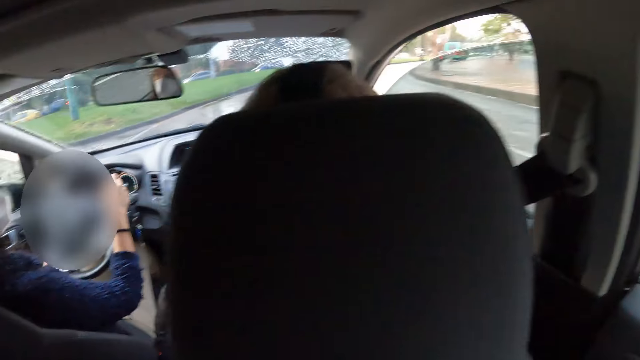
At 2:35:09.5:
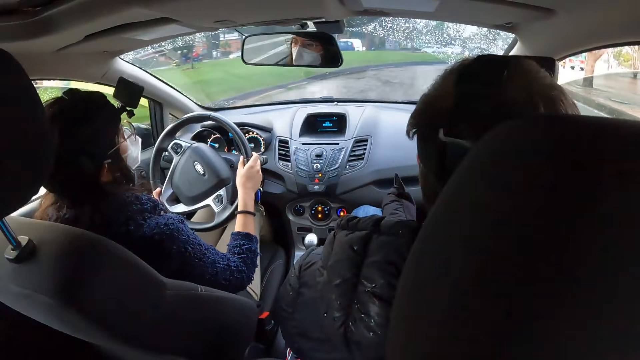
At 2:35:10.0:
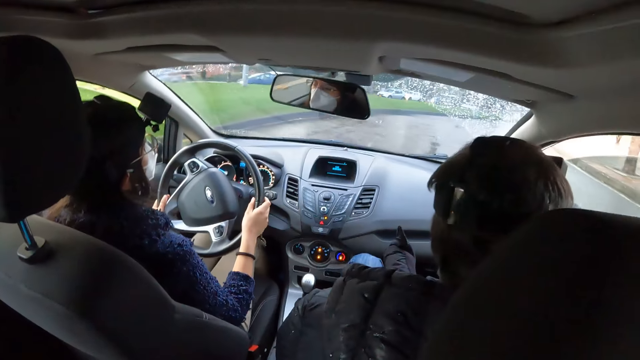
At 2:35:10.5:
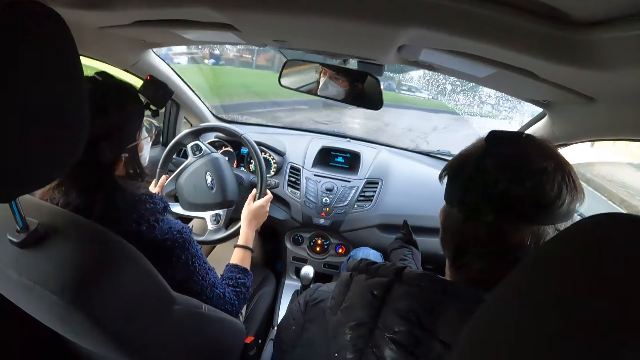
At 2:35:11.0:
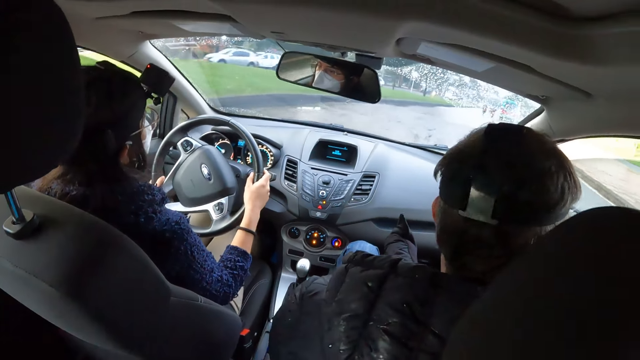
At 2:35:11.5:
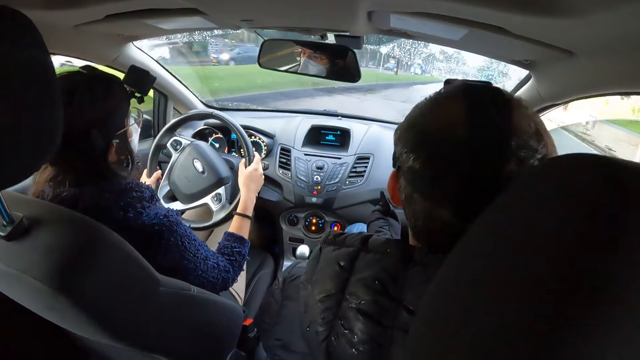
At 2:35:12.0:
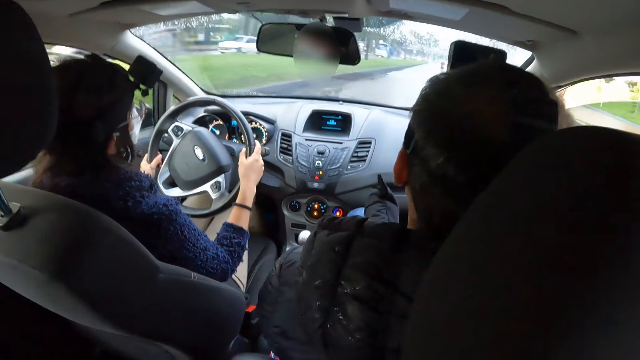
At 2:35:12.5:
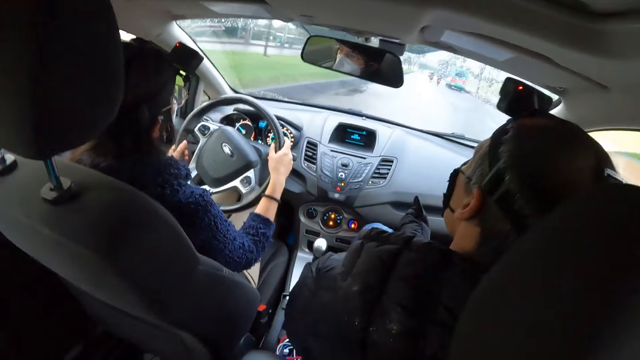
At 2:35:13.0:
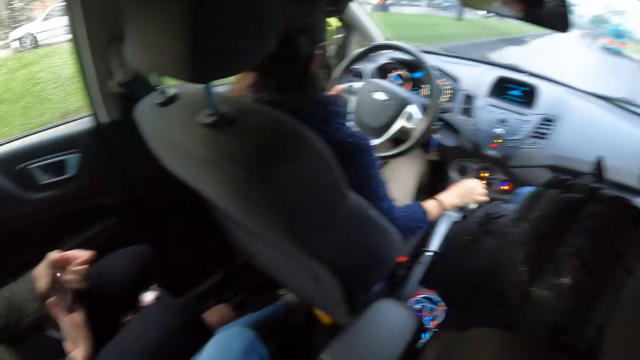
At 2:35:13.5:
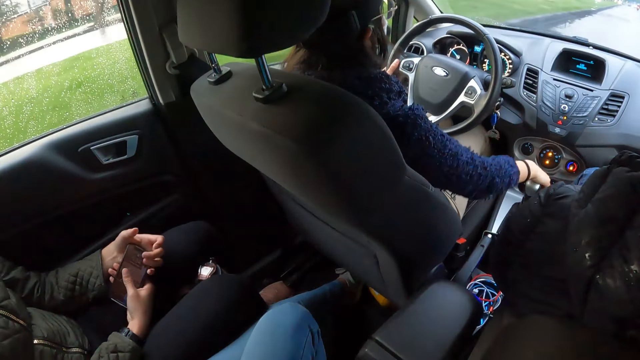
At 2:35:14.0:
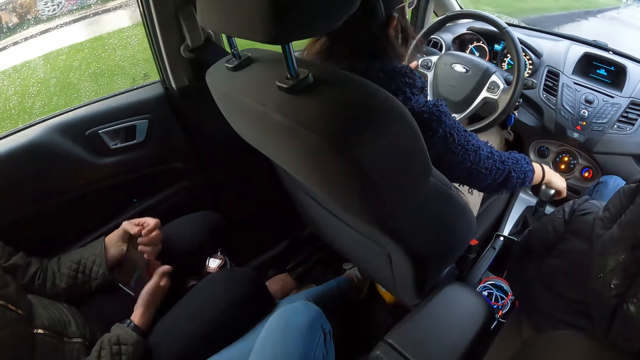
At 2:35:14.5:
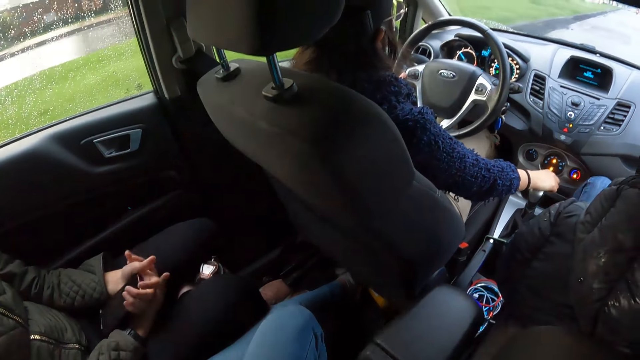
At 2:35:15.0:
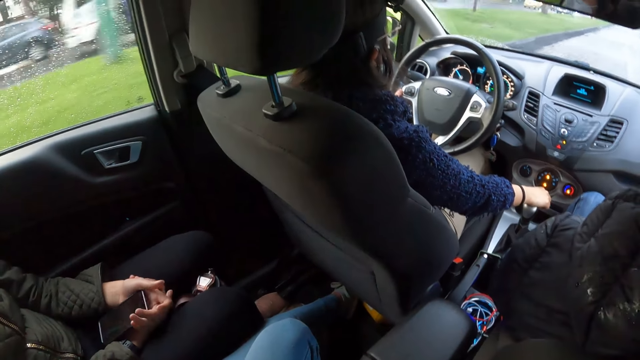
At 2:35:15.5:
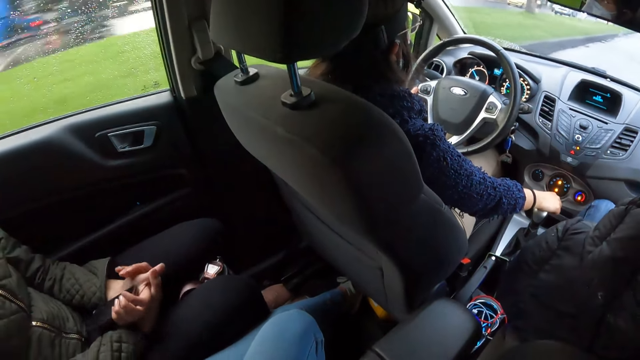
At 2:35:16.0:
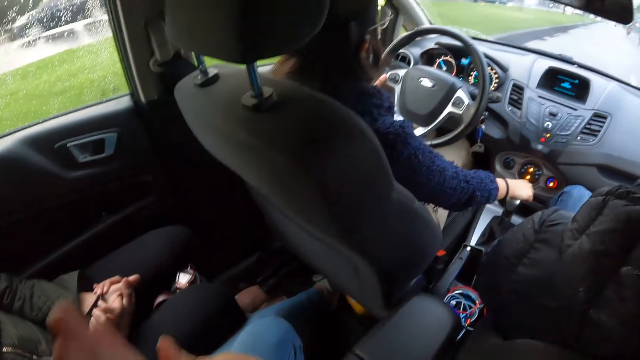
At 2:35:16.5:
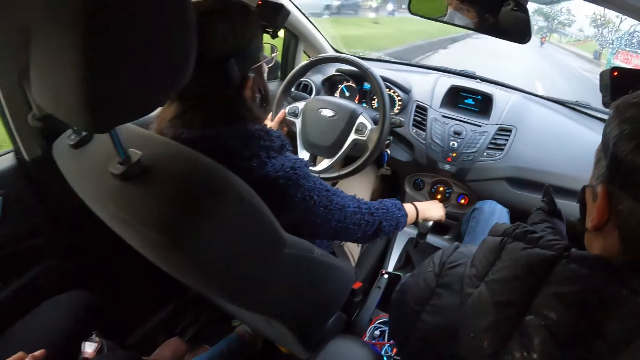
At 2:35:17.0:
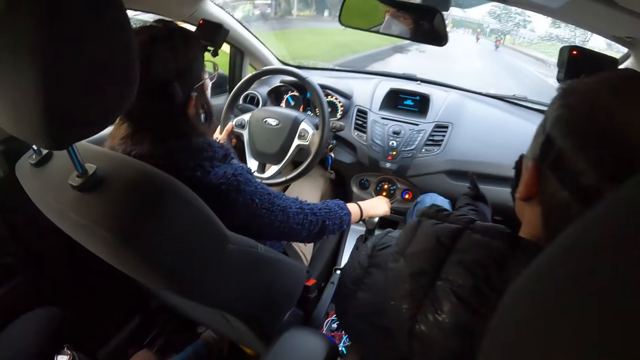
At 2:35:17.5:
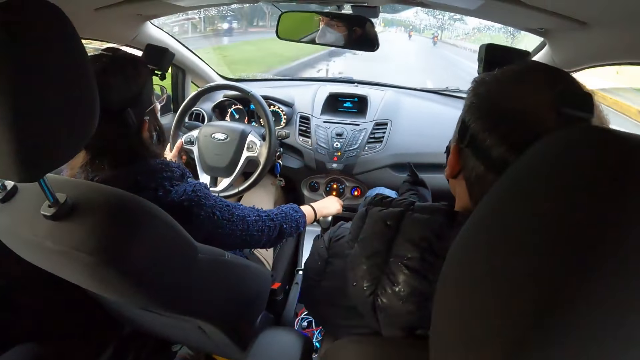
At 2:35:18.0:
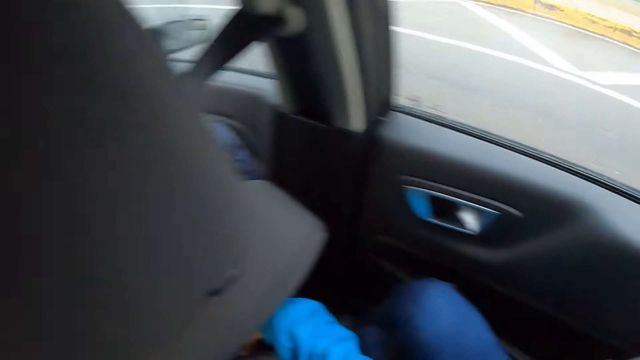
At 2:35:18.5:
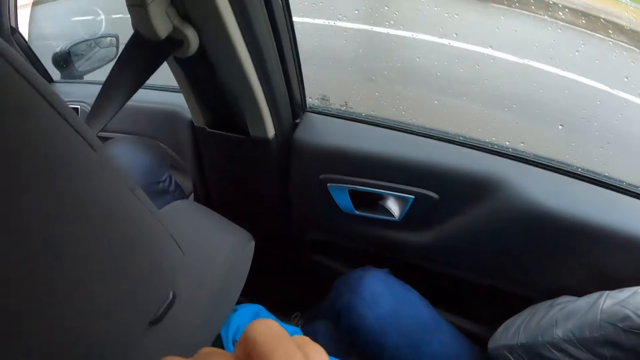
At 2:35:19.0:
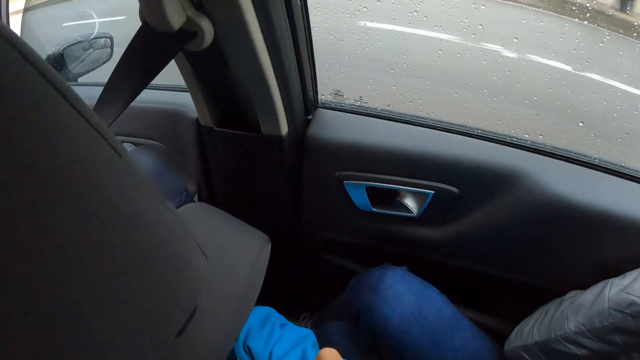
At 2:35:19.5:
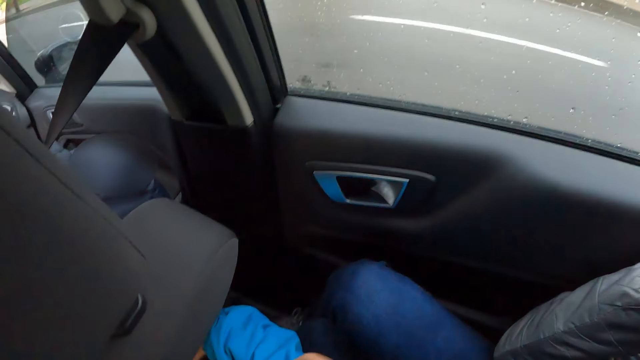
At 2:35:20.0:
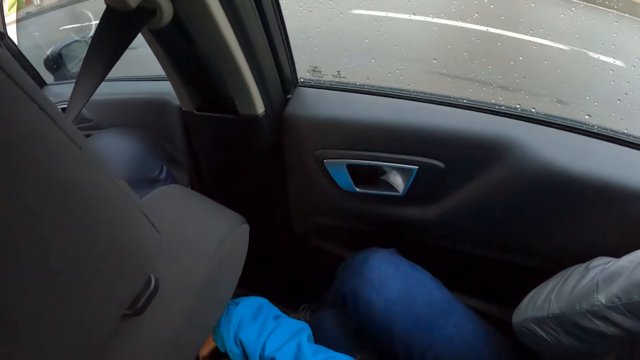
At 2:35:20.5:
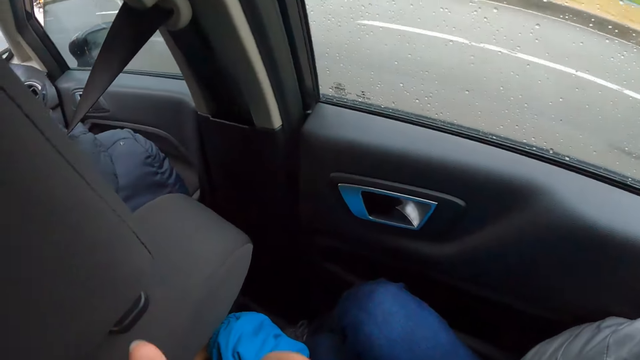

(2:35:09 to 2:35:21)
The woman drives the car. Another woman holds a phone in the car with her right hand. The other woman passes the phone from her right hand to her left hand. The first woman operates the gear in the car with her right hand. The camera wearer gesticulates in the car with her left hand. She looks around.

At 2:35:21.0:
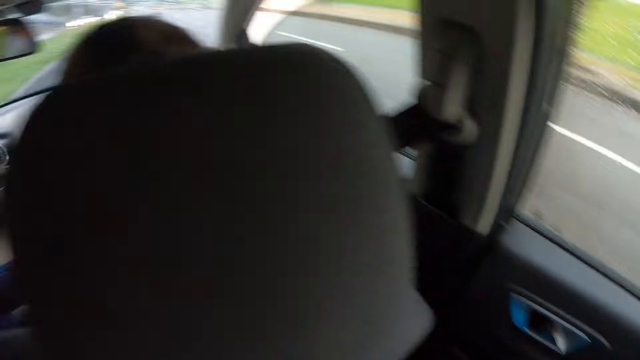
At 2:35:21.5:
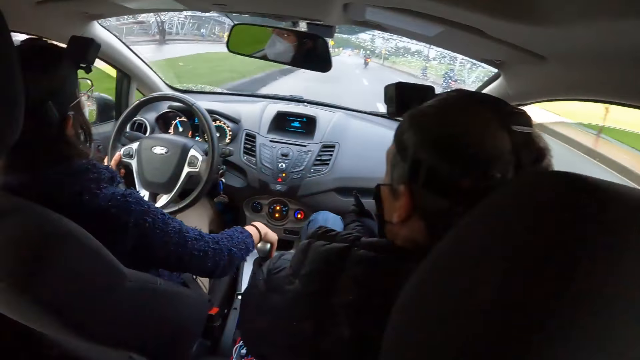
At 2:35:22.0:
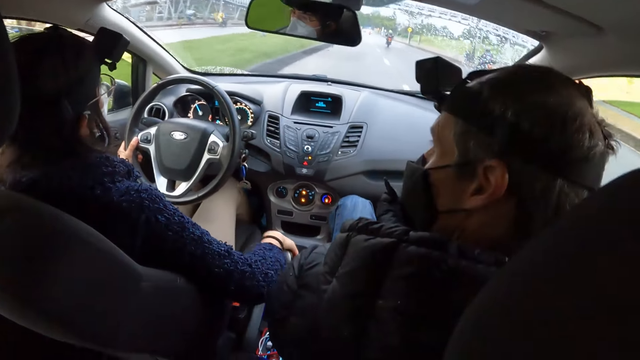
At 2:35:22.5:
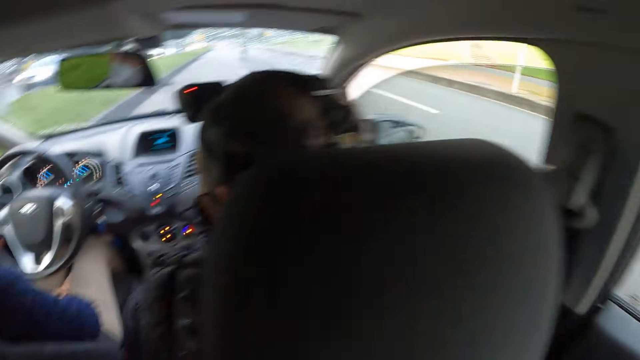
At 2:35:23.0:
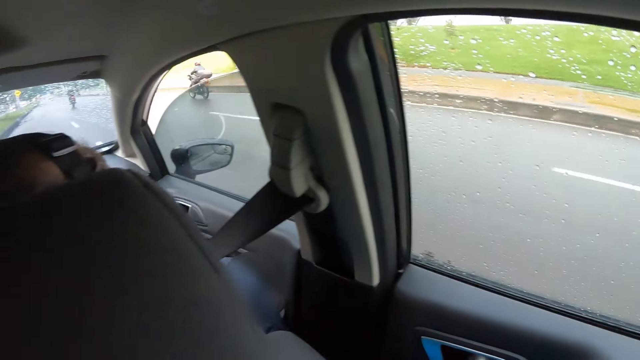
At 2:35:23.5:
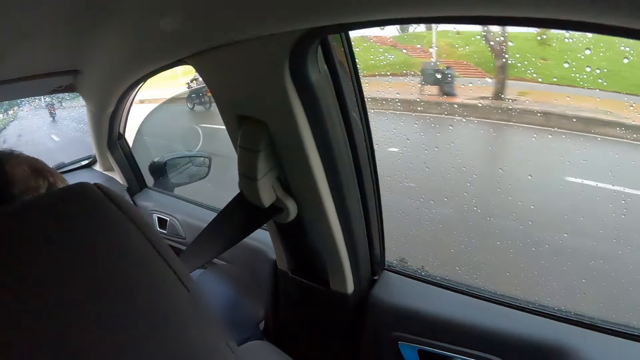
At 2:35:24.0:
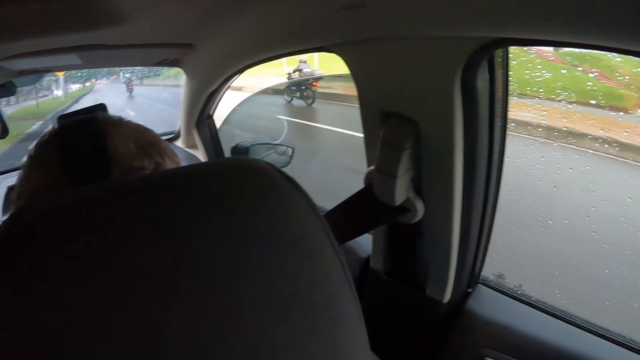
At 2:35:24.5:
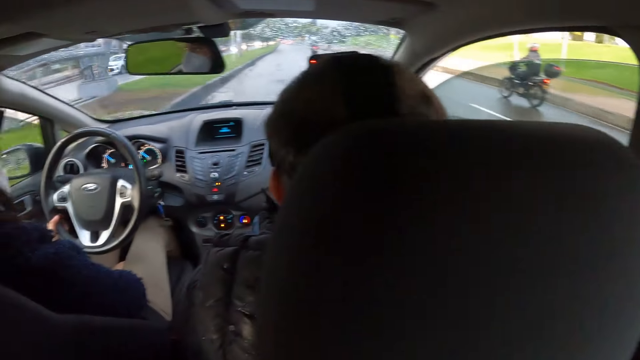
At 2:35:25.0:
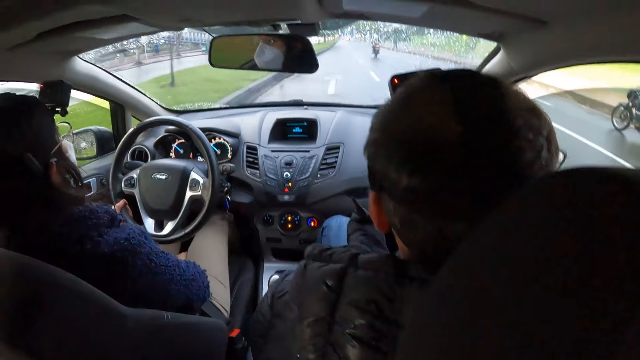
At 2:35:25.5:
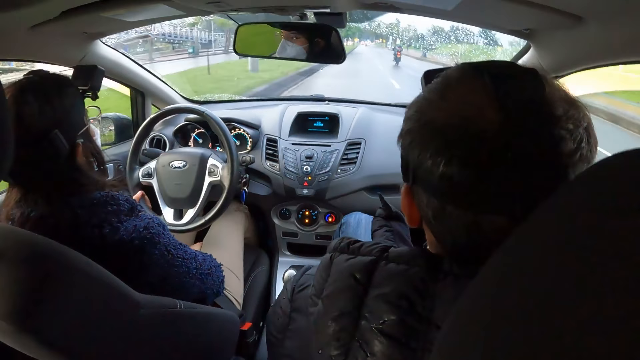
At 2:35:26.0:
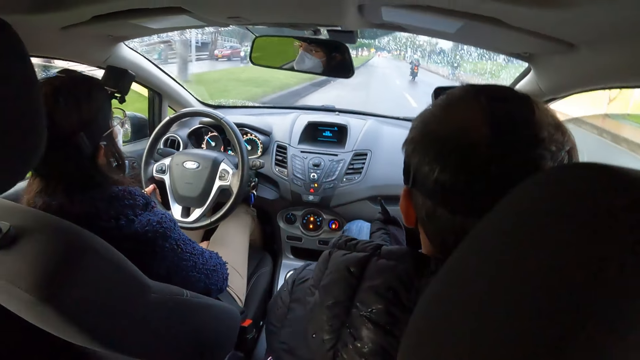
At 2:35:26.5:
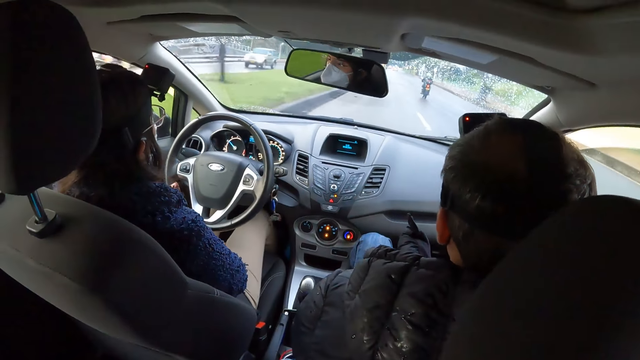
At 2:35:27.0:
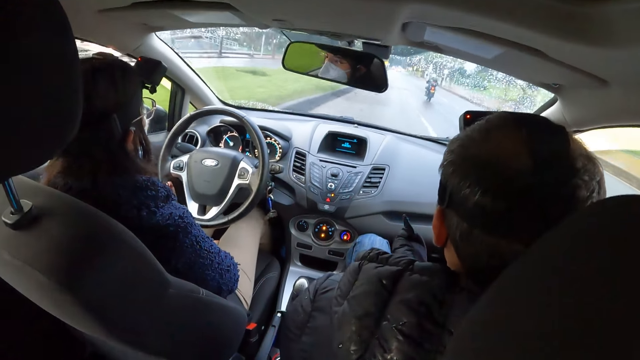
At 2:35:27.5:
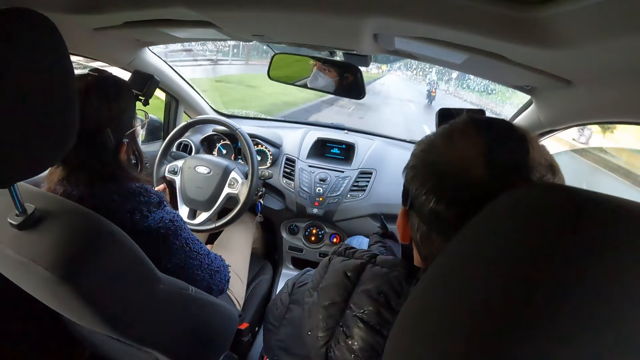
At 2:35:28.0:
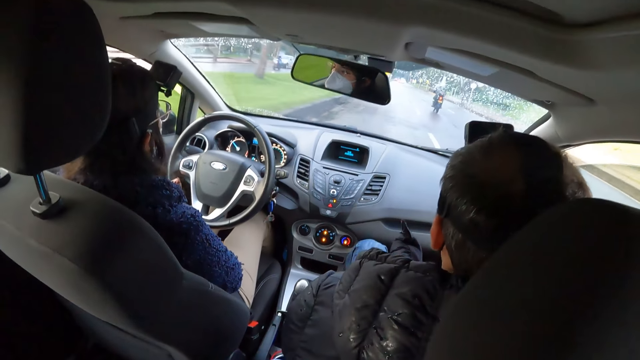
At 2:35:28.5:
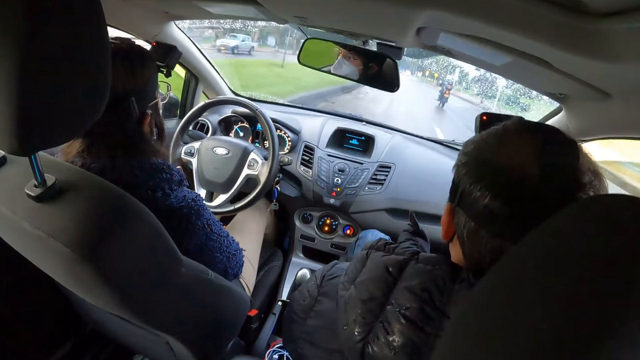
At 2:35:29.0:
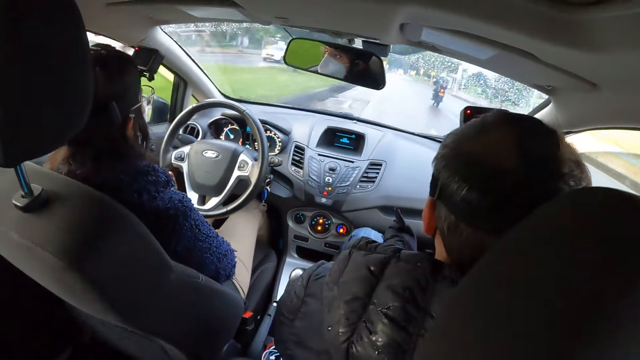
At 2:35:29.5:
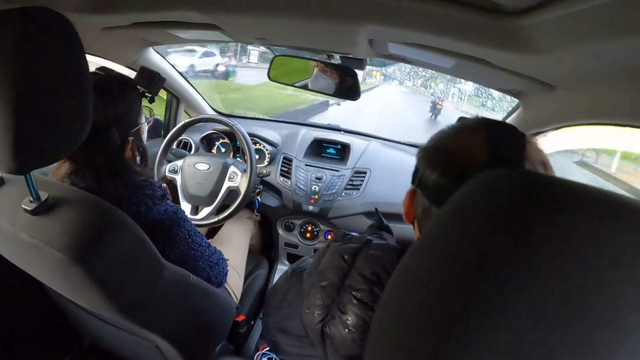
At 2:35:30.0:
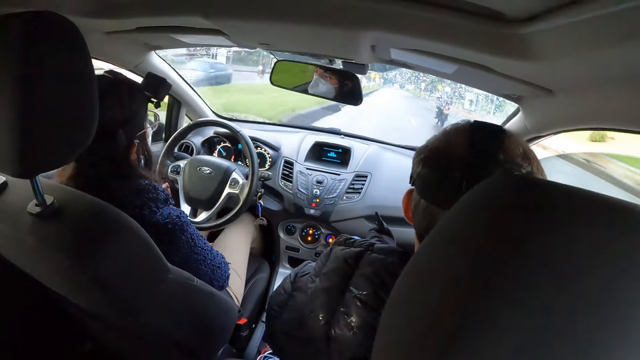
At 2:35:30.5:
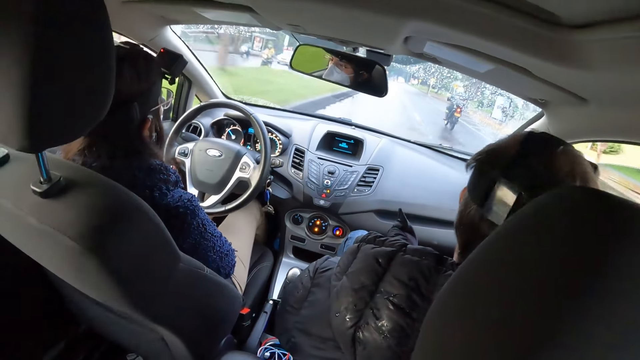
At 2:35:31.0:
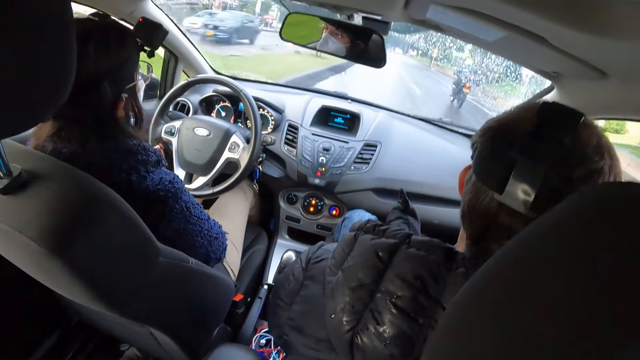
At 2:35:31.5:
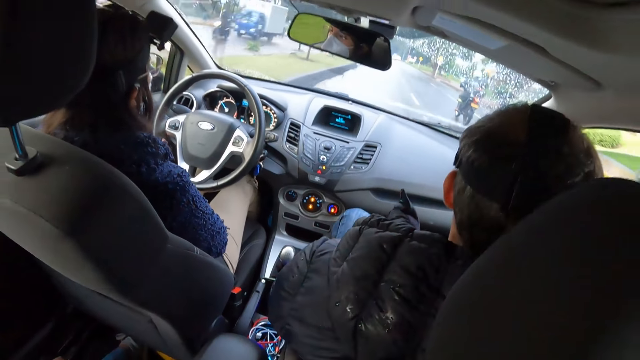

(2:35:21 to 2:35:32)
The woman places her right hand in between her laps. She drives the car.
